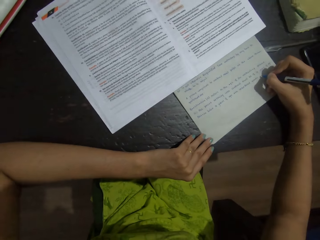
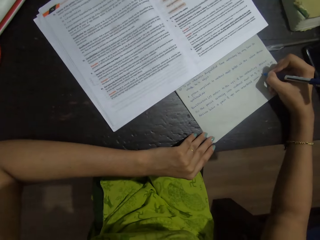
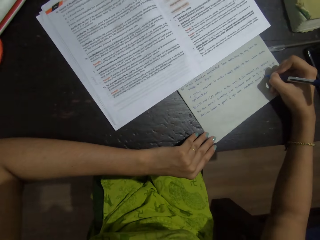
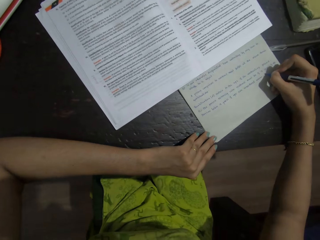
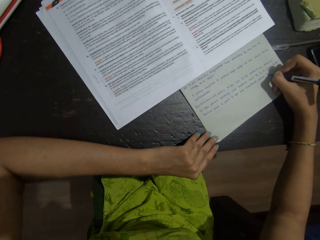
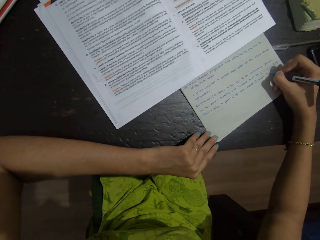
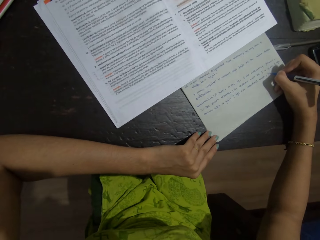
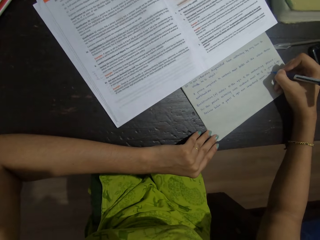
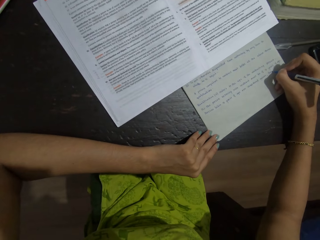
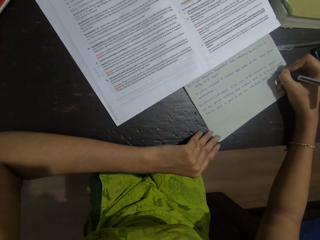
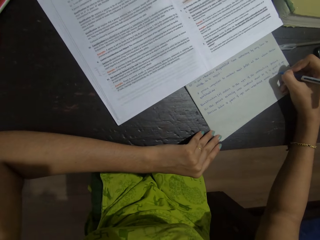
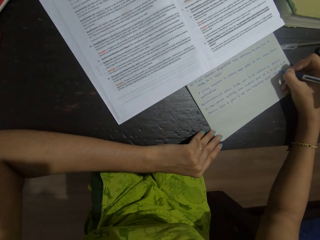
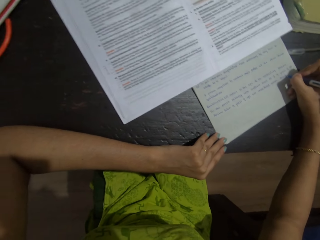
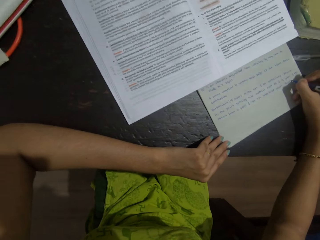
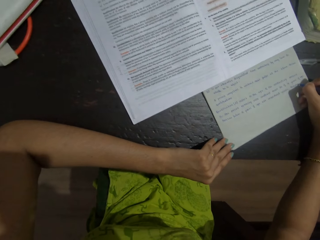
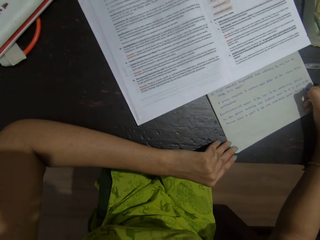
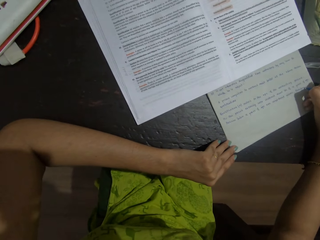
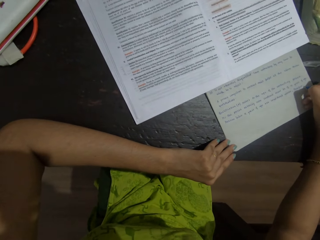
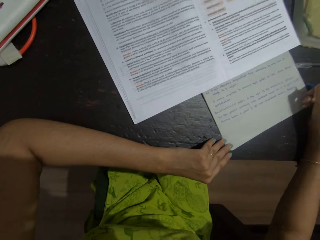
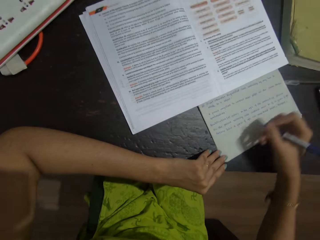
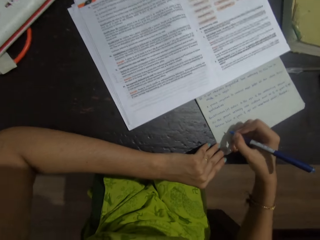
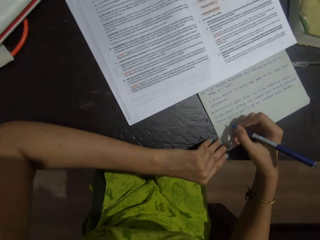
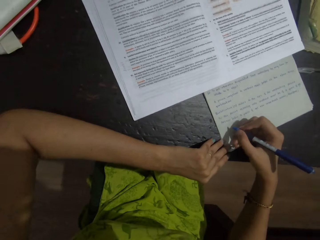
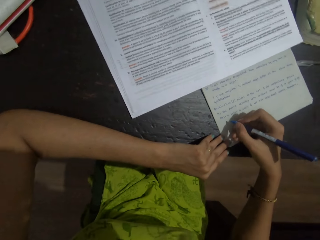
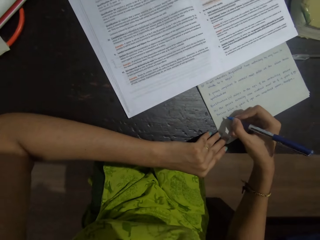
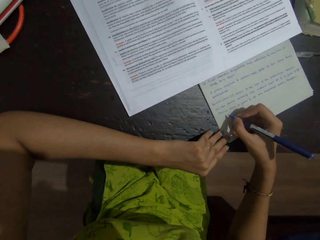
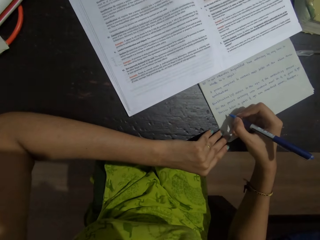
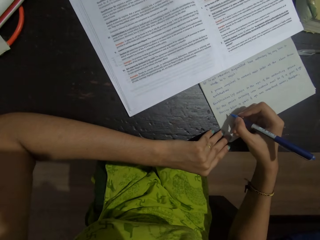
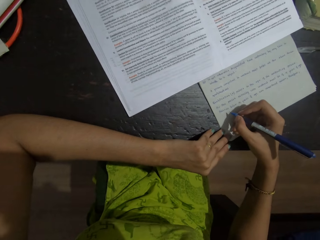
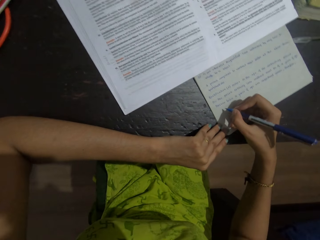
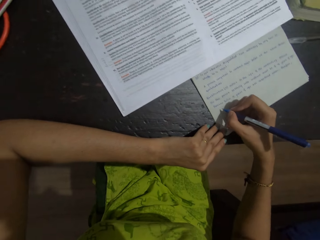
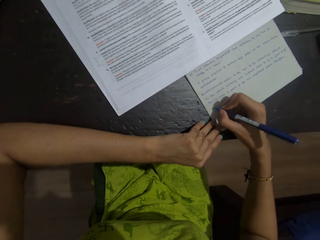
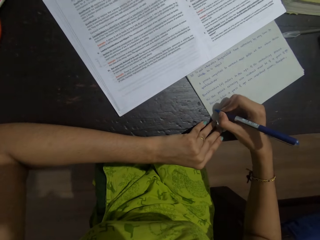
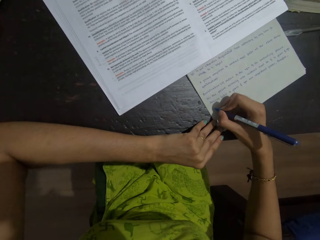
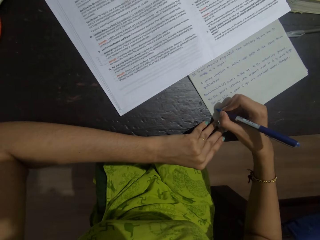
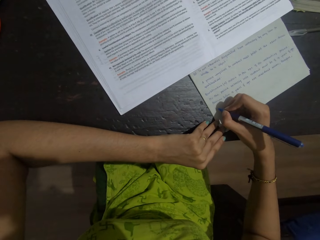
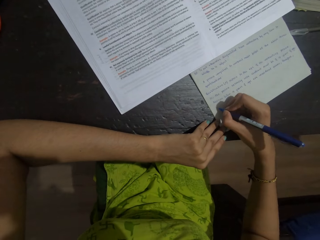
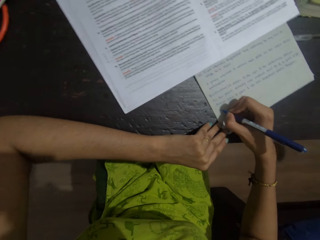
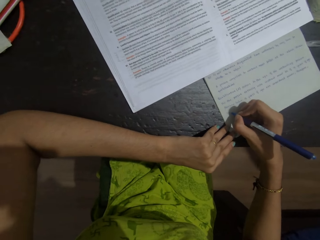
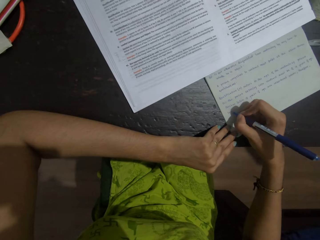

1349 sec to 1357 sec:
A person moves a book on the table. The camera wearer writes on a notebook with the pen.

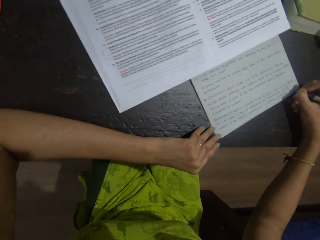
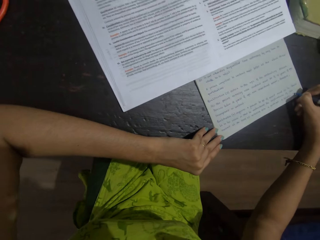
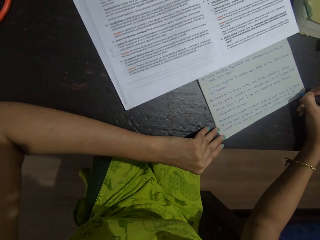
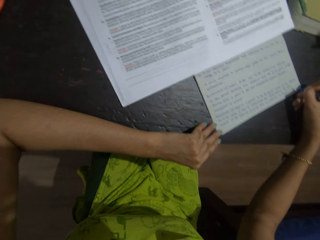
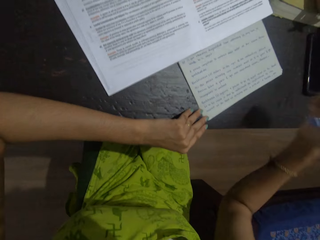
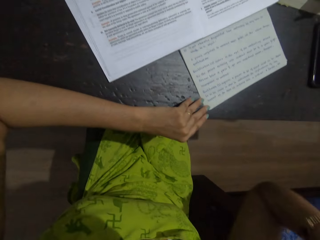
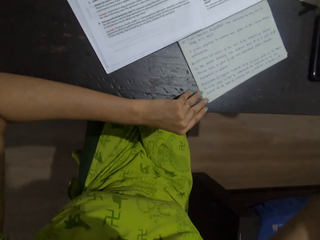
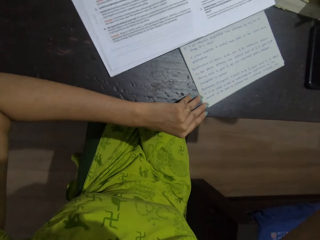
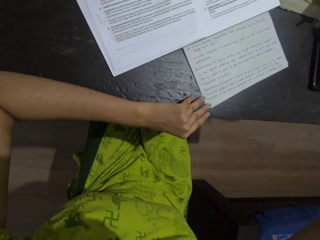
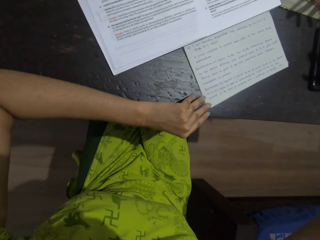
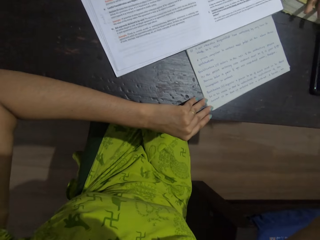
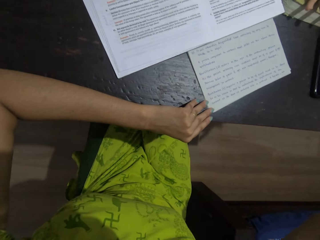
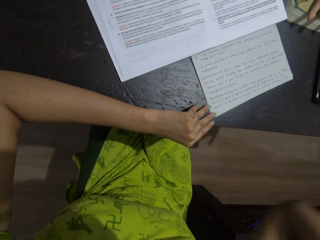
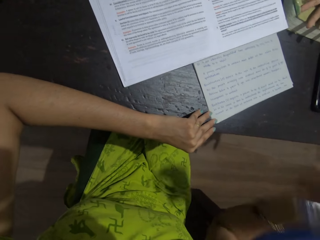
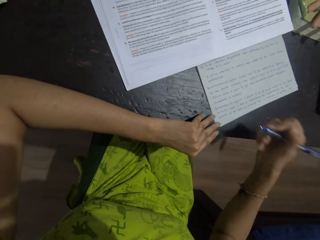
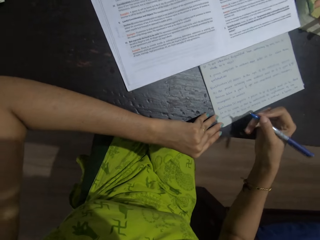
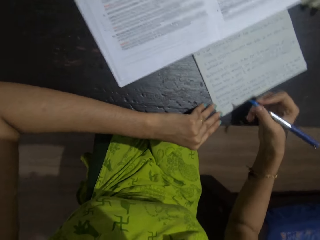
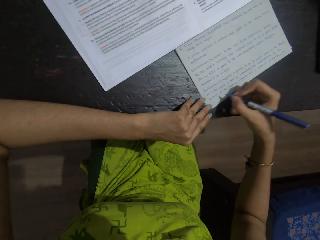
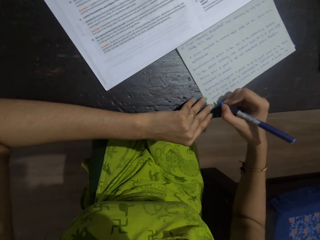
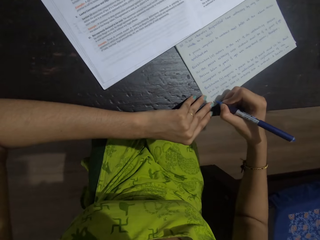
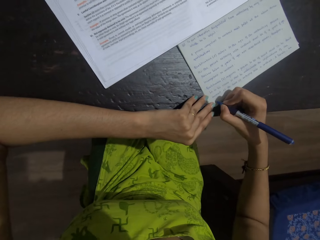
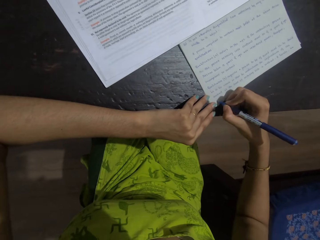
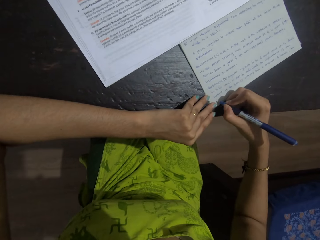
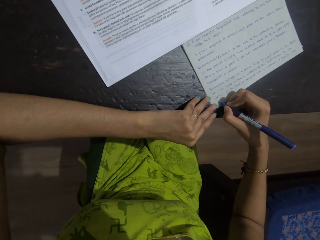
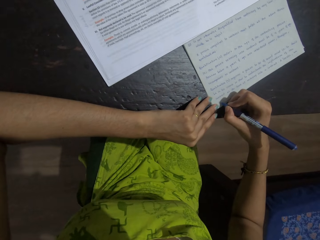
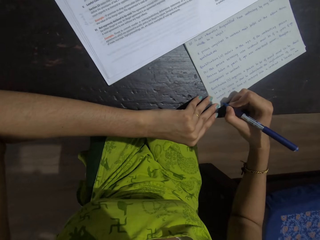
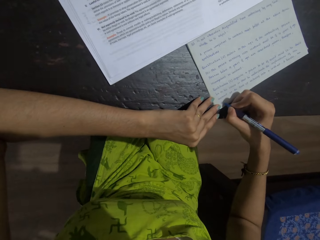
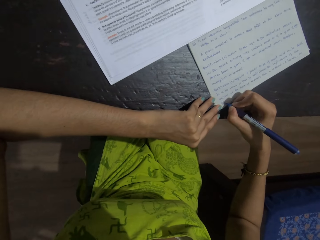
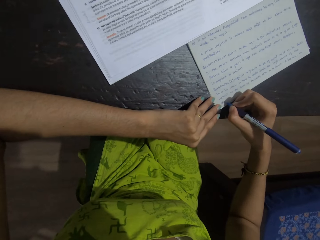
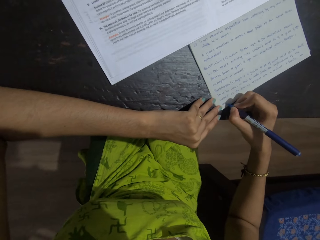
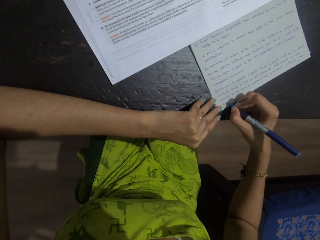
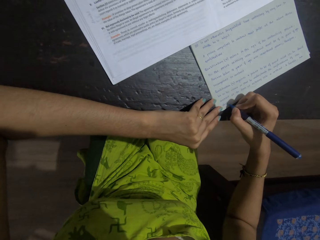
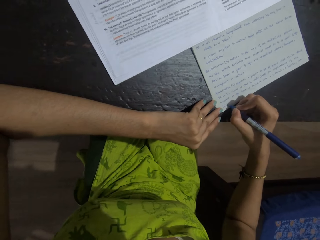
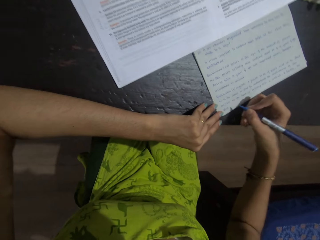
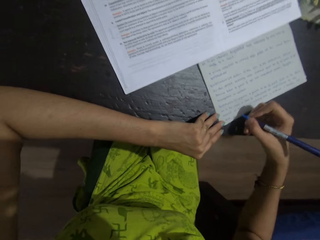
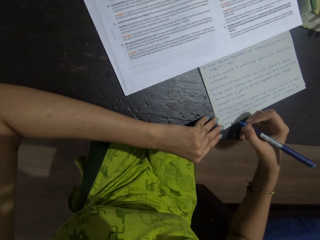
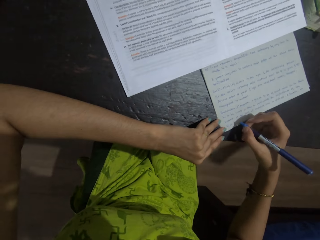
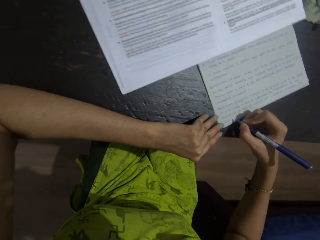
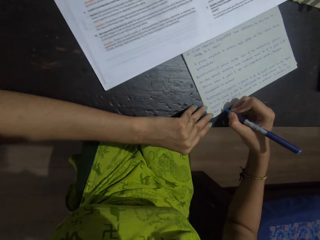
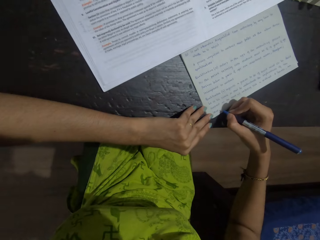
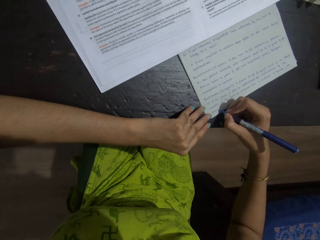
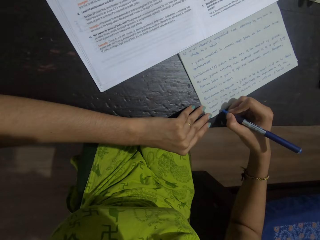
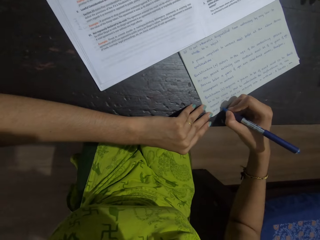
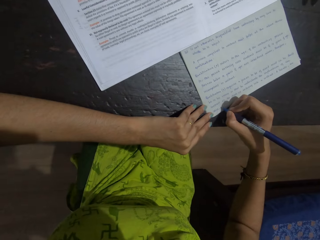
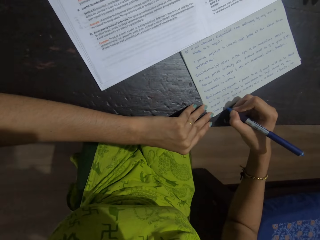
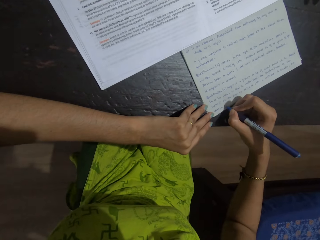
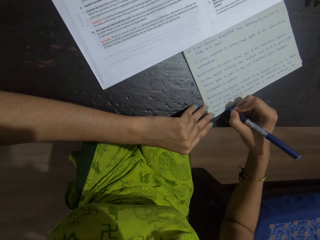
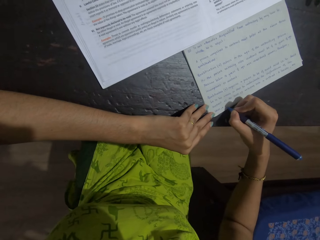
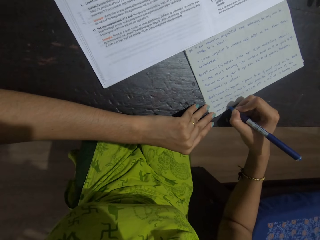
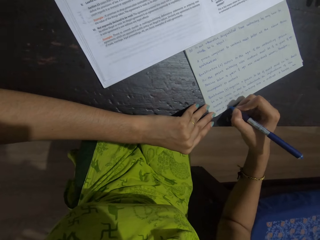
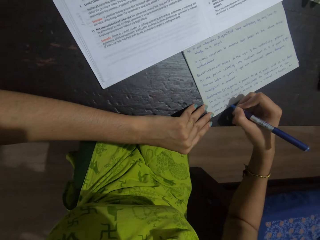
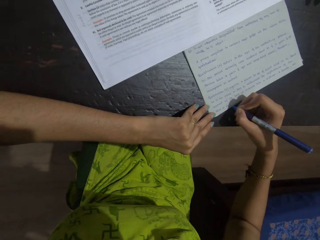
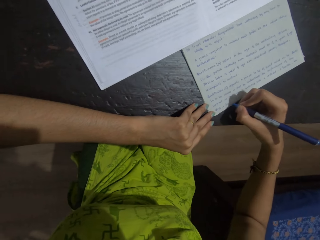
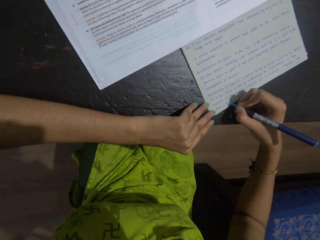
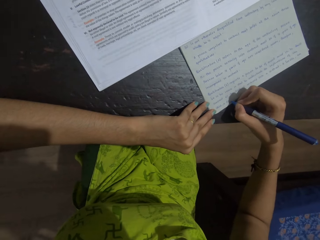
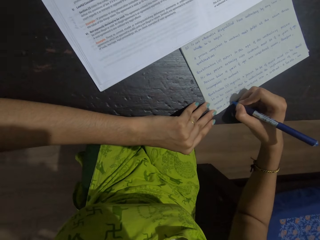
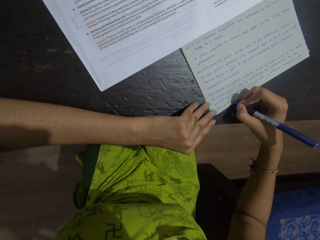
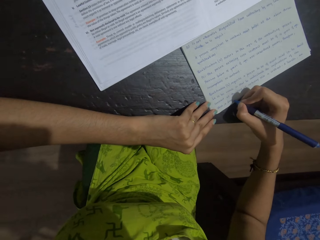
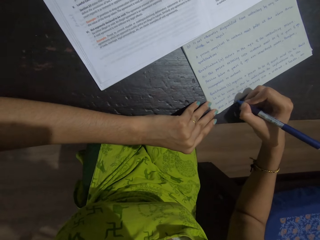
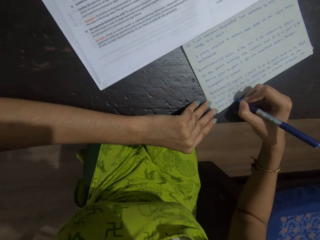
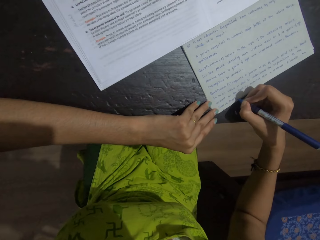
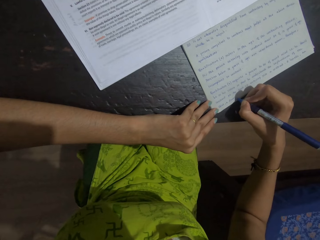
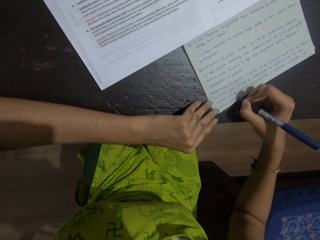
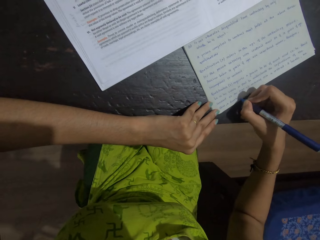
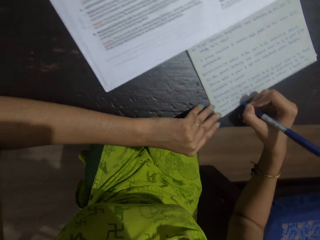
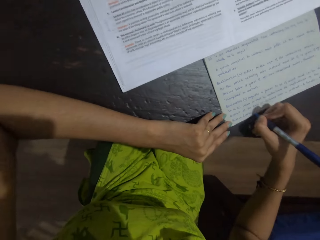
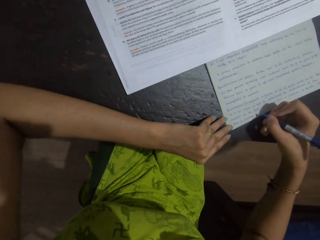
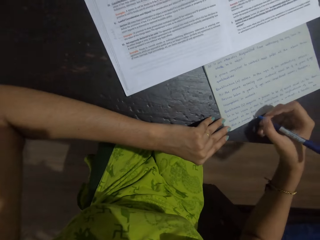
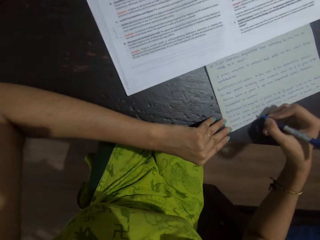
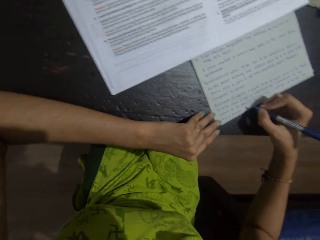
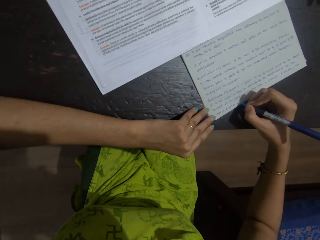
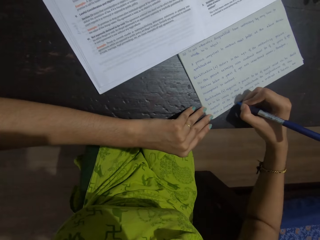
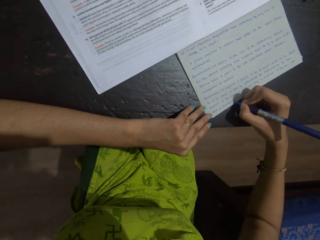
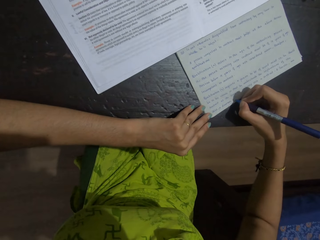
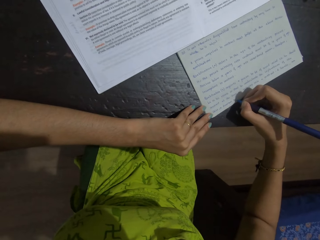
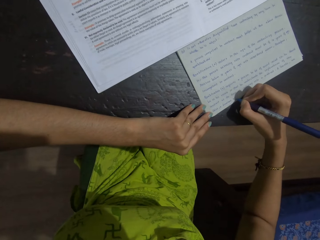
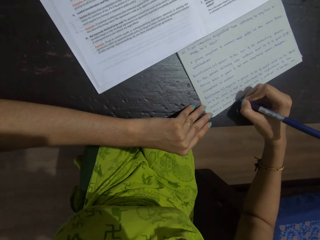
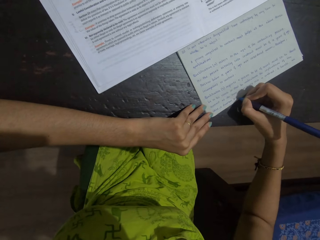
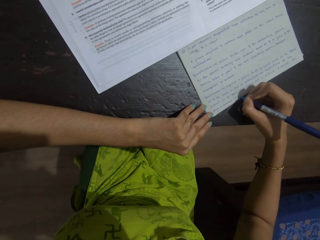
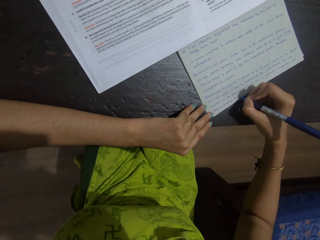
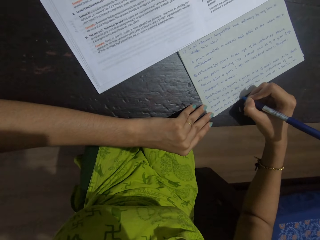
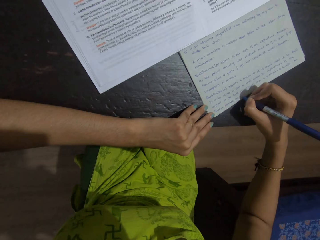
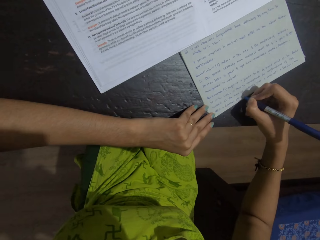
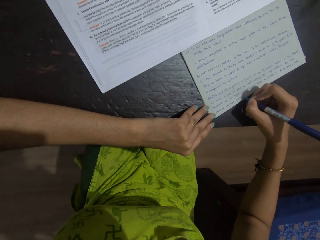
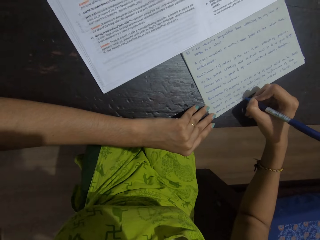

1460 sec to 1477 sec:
The camera wearer raises her hand. She writes on a book with a pen.
